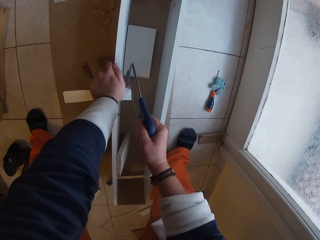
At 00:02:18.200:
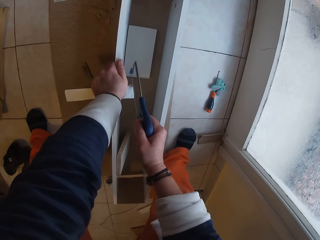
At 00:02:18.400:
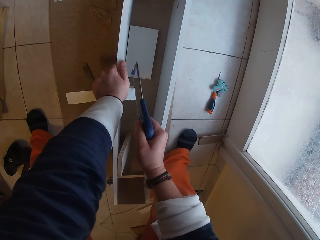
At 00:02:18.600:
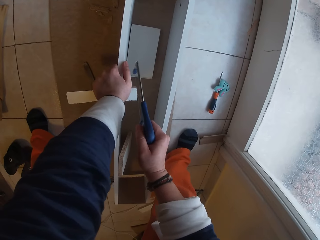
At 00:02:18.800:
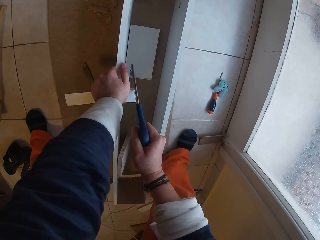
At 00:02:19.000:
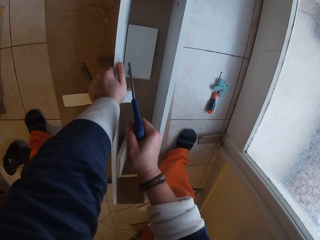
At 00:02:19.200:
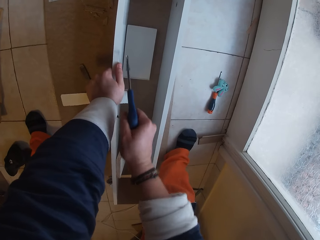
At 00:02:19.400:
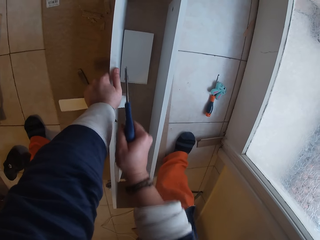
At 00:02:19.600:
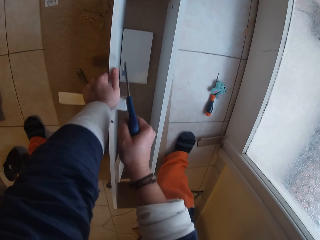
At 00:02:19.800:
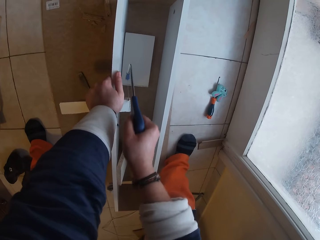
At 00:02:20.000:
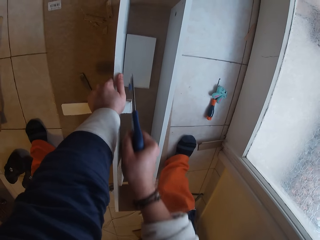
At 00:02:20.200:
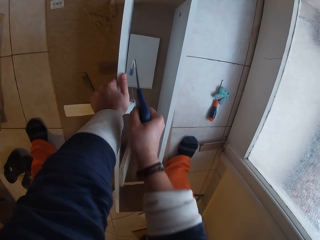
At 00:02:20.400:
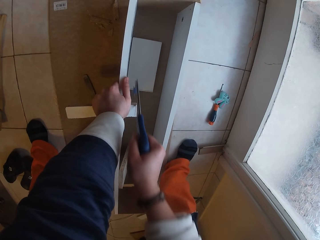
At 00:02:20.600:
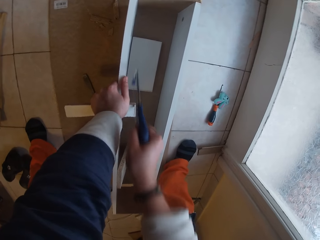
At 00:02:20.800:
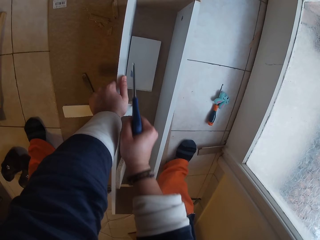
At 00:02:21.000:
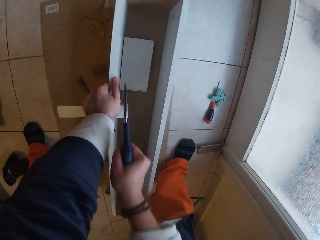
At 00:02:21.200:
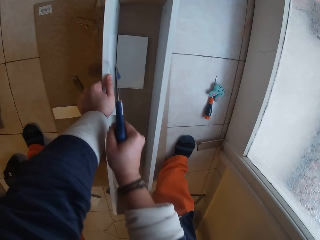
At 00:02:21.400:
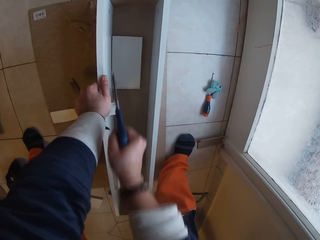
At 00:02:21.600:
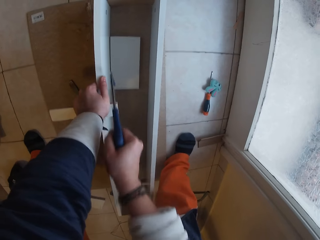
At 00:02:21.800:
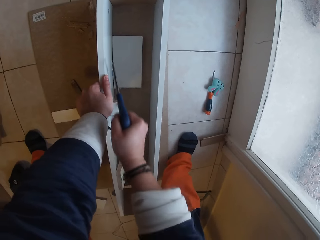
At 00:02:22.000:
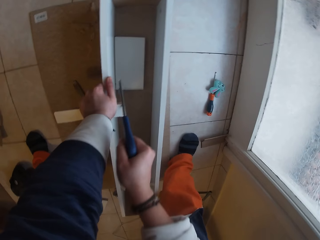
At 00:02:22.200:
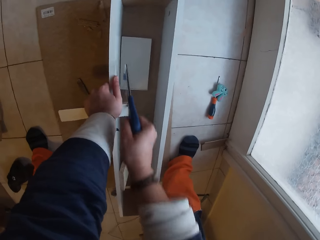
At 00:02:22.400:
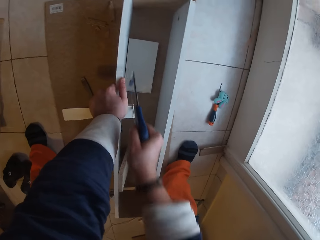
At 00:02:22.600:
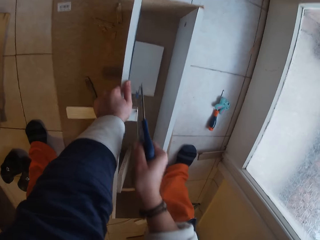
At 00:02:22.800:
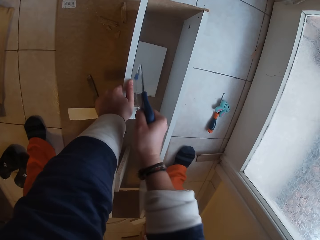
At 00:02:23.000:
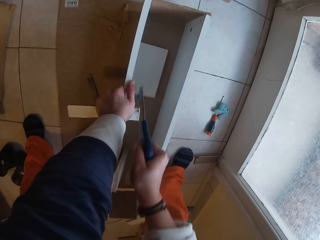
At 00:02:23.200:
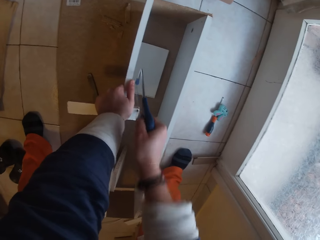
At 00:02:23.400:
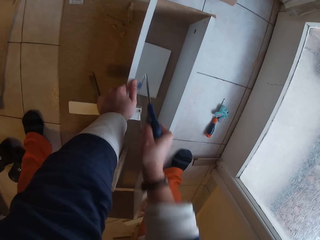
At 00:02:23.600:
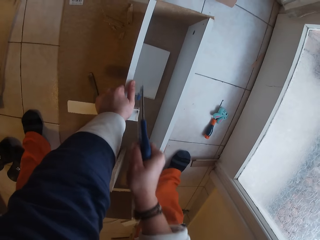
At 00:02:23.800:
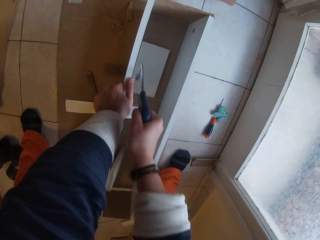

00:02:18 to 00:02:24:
The camera wearer cuts a portion of the piece of wood in her left hand with the saw in her right hand.

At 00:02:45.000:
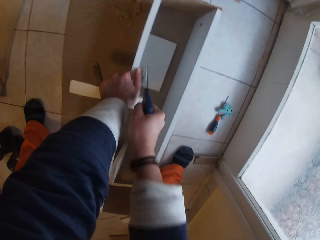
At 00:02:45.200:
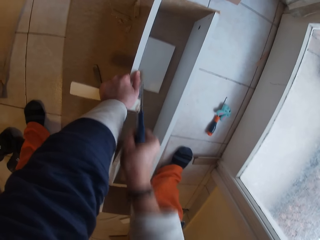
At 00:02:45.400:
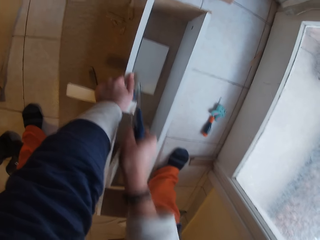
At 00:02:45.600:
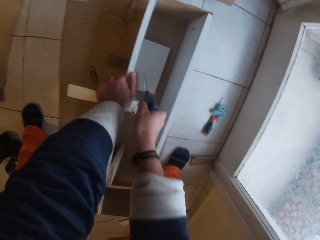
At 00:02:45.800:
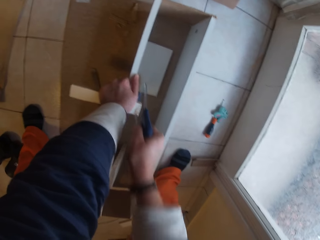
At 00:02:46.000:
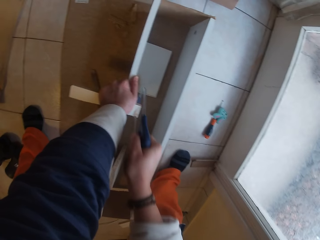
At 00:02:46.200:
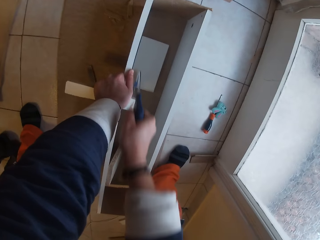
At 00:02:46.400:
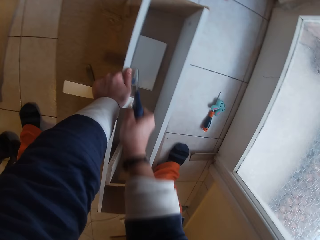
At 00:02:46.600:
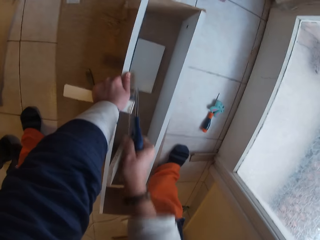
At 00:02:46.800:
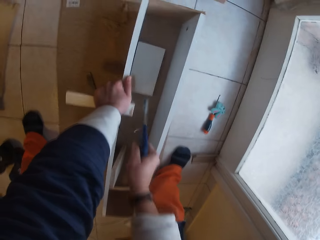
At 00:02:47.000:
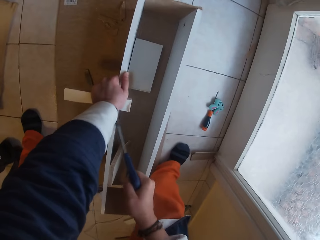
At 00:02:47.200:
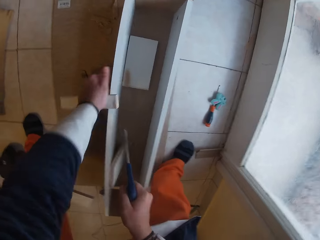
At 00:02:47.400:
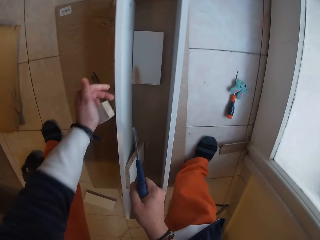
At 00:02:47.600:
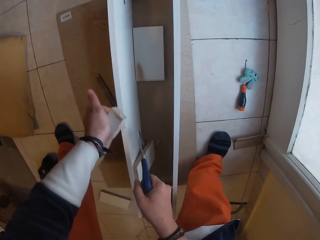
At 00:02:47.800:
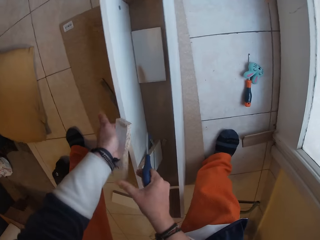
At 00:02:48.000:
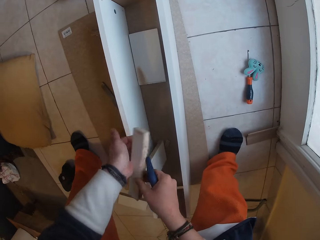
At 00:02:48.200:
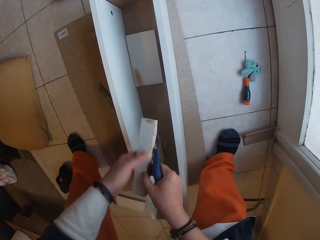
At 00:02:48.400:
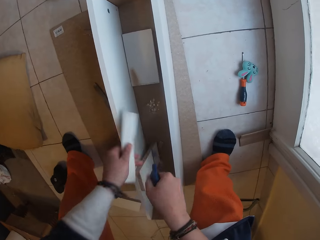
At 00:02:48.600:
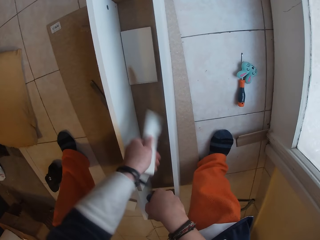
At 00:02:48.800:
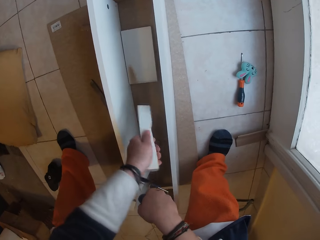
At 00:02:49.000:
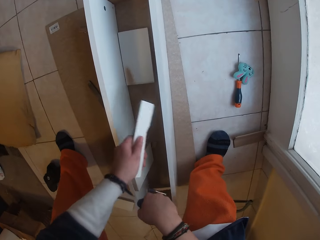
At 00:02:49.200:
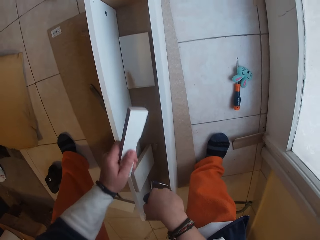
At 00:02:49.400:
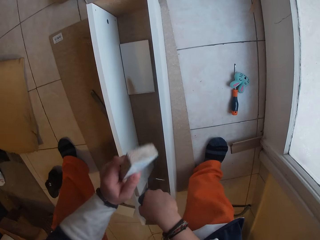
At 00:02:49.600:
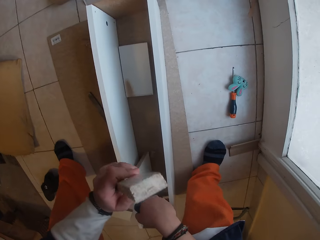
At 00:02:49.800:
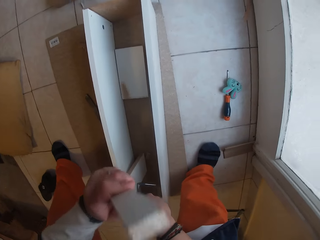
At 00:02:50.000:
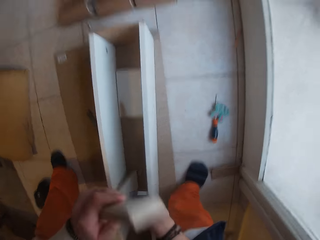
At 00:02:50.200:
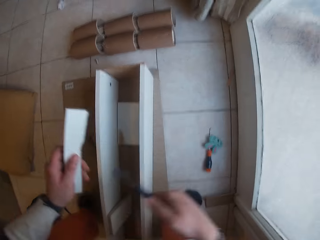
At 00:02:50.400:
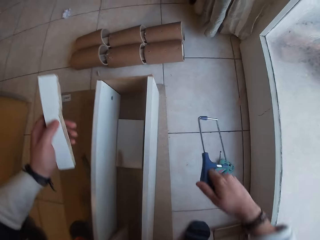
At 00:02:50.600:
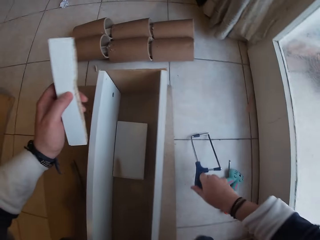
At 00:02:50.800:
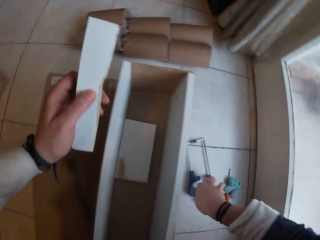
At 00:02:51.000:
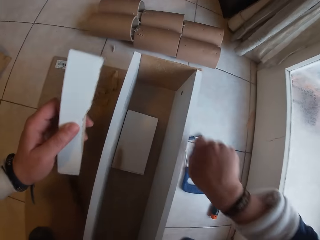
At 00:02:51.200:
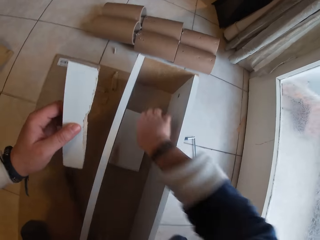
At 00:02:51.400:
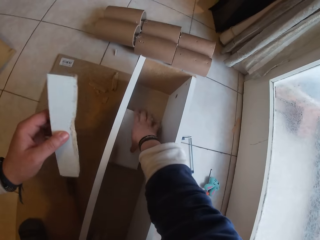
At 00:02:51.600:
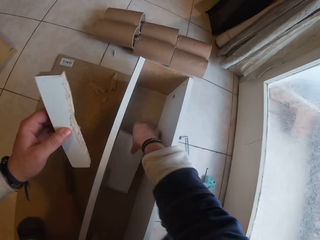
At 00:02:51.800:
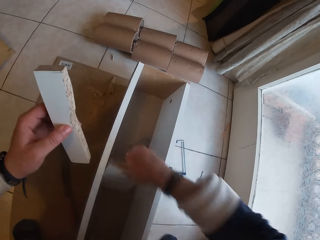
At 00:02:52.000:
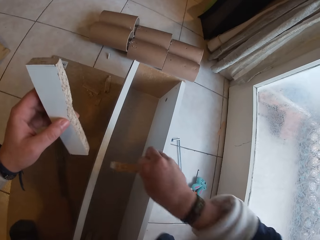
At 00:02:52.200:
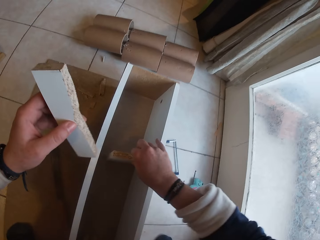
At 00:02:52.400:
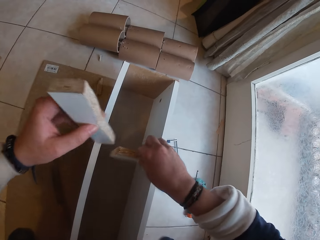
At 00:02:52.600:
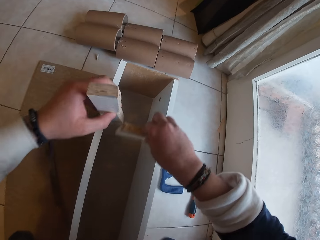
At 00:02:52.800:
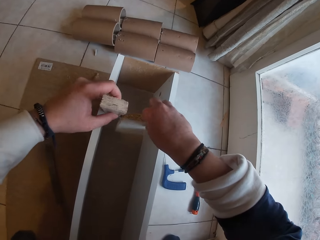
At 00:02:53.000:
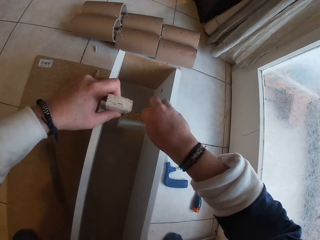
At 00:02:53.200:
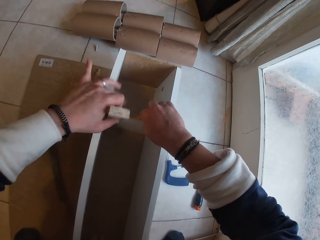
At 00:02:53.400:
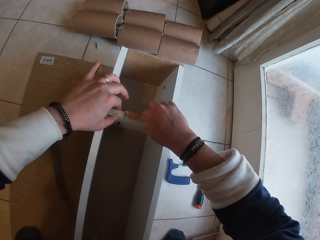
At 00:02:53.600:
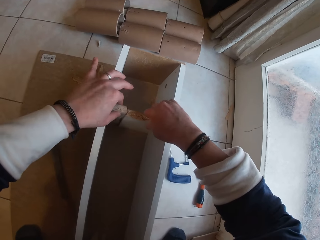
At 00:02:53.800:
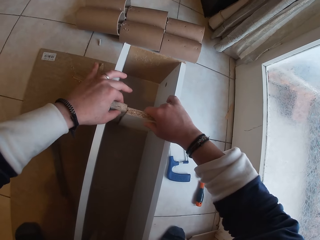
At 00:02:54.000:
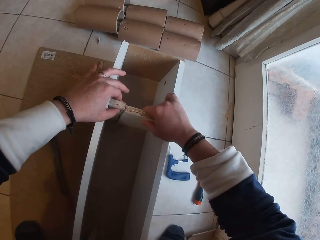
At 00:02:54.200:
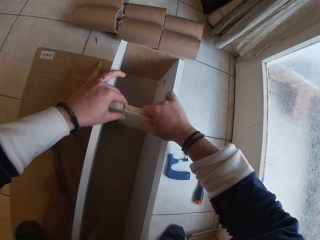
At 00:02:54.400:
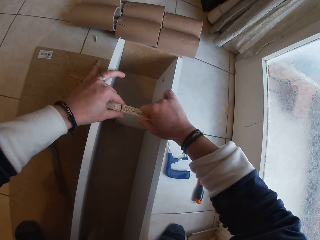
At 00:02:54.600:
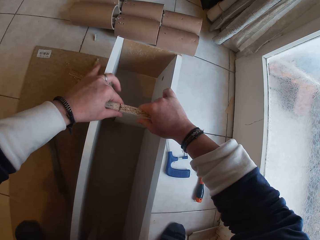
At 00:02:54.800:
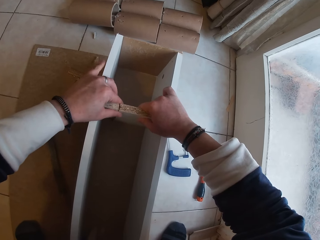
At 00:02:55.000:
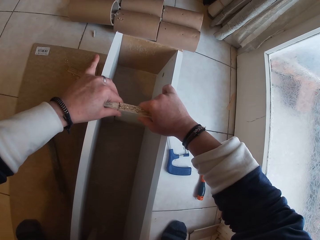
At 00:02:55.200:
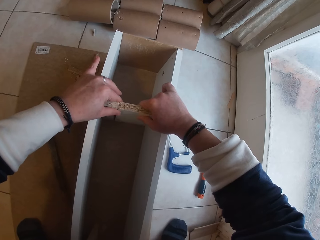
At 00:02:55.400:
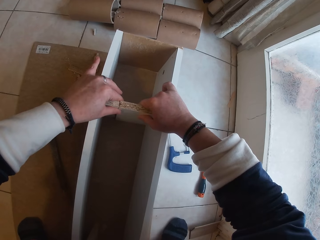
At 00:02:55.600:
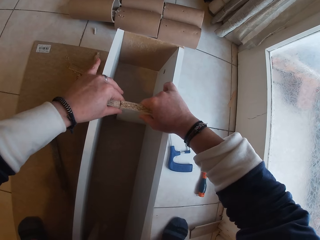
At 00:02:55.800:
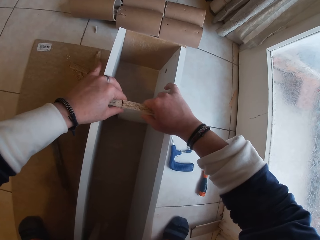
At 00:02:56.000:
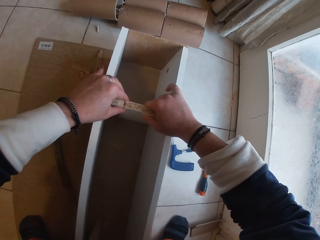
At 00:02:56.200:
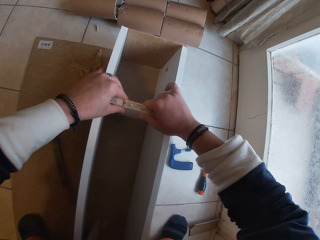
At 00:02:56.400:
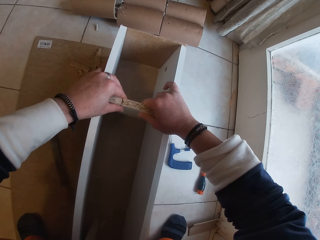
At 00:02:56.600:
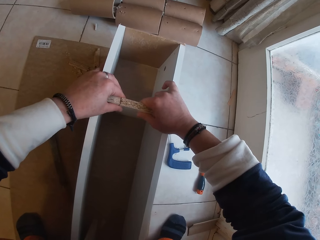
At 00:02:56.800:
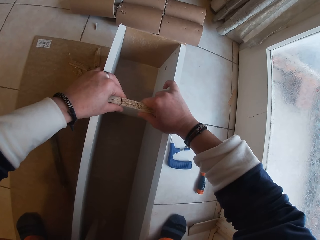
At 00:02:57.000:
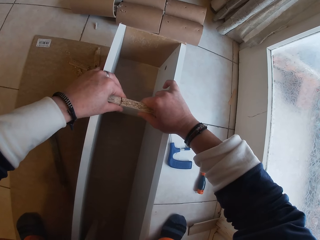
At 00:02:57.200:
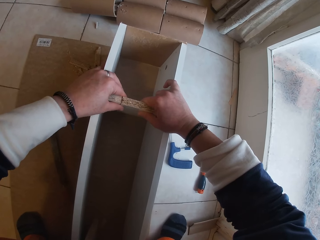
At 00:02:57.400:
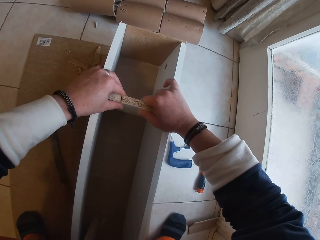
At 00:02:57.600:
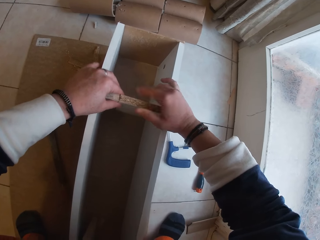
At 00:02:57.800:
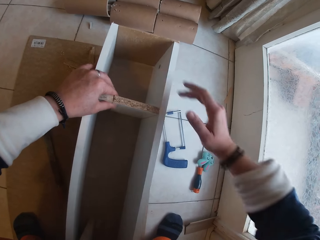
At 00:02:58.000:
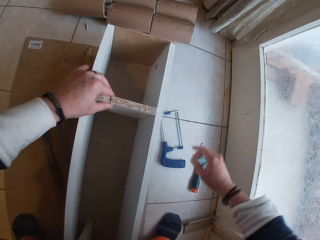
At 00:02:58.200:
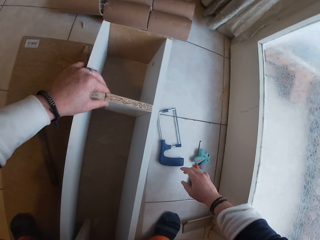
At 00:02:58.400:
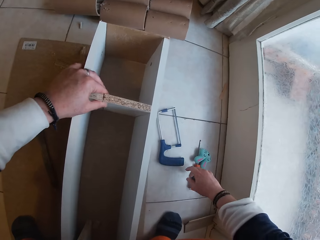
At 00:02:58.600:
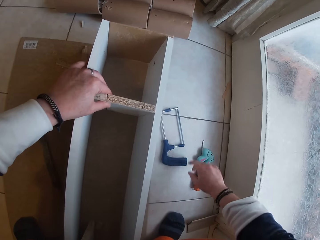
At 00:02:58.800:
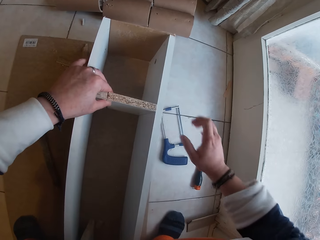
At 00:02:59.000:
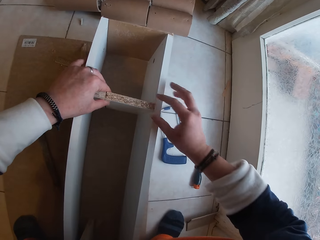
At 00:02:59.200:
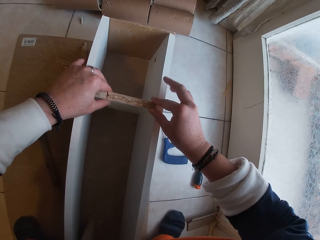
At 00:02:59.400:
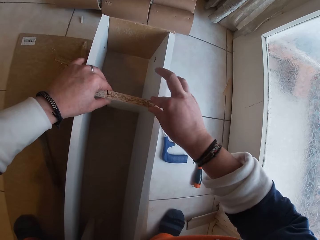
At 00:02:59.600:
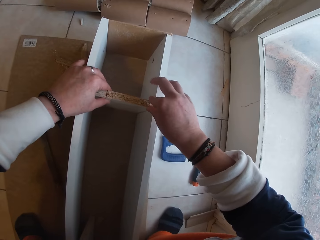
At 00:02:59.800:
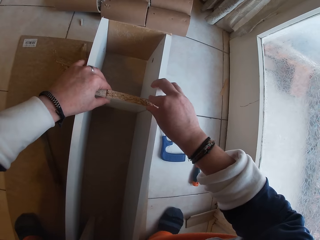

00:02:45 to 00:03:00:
The camera wearer removes the saw in her right hand from the piece of wood in her left hand. She removes the piece of wood in her left hand from the open box. She holds the piece of wood with both hands. She hits the piece of wood in her left hand on the open box on the board on the ground. She drops the saw in her right hand on the ground. She picks up the wood in the open box with her right hand. She fits the piece of wood and the wood in the open box on the board with both hands. She arranges the pieces of wood in the cabinet. She removes her right hand from the wood in the open box. She places her right hand on the wood in the open box.
